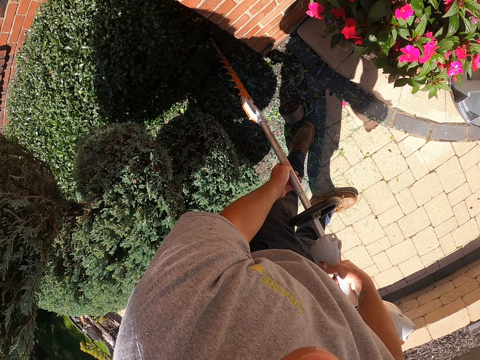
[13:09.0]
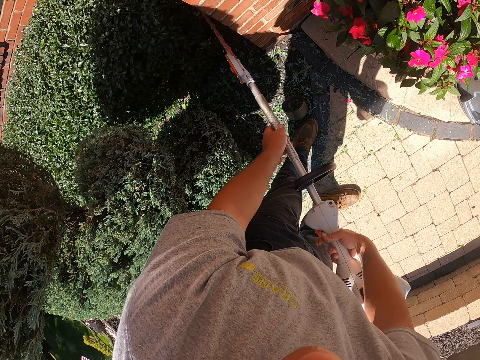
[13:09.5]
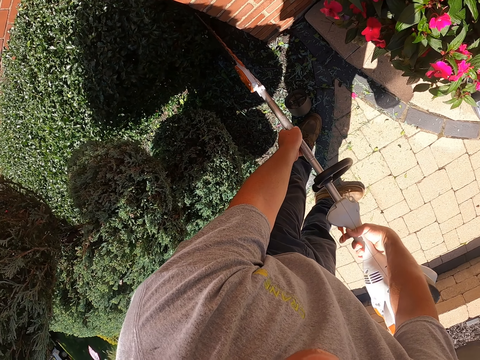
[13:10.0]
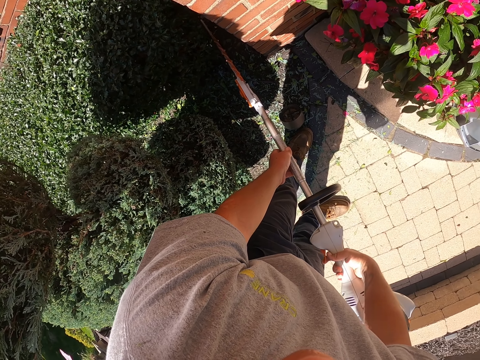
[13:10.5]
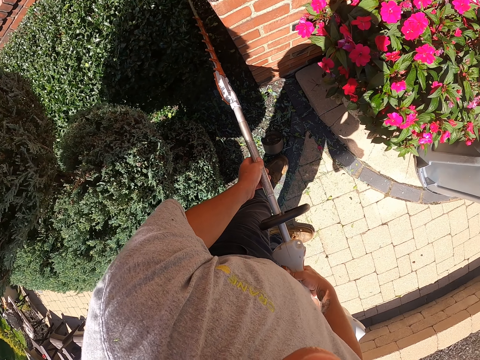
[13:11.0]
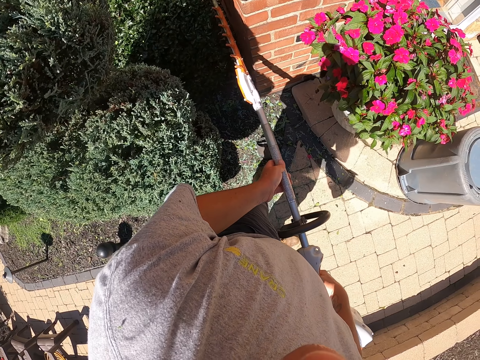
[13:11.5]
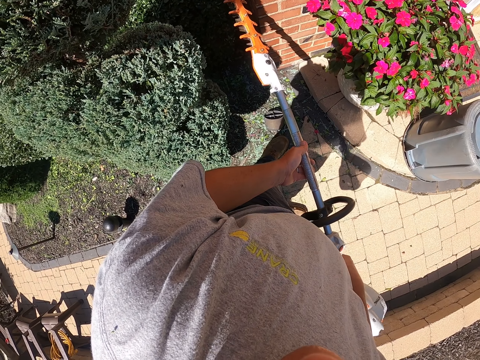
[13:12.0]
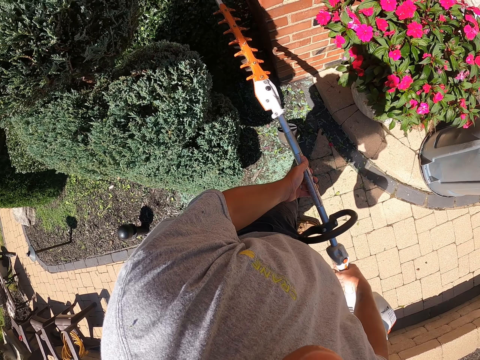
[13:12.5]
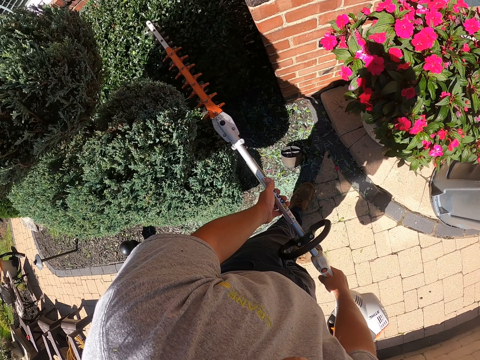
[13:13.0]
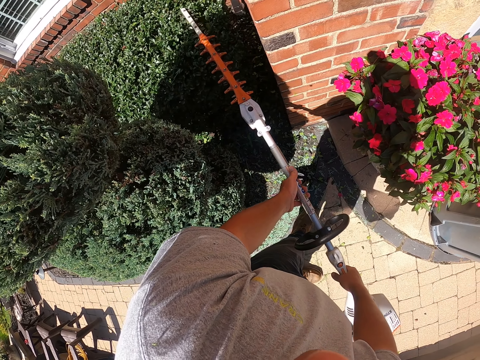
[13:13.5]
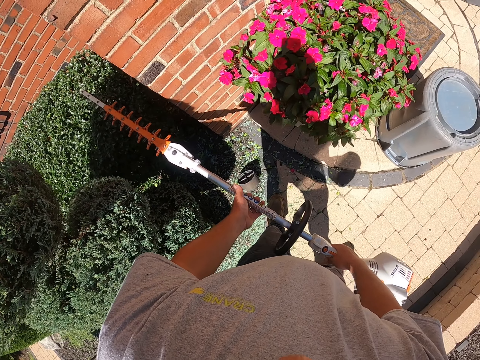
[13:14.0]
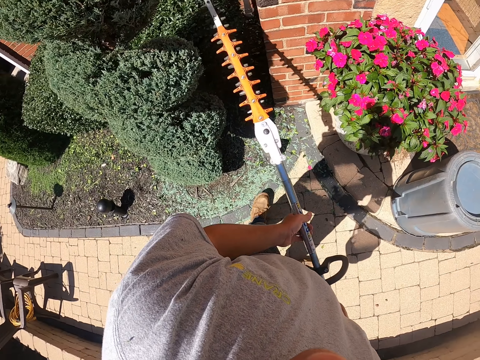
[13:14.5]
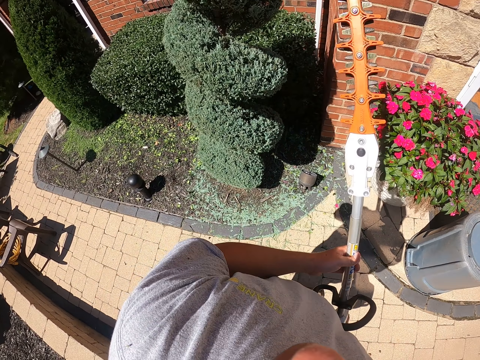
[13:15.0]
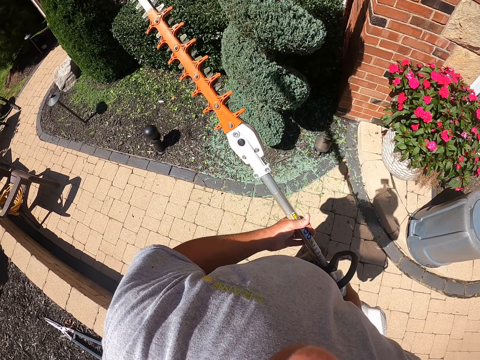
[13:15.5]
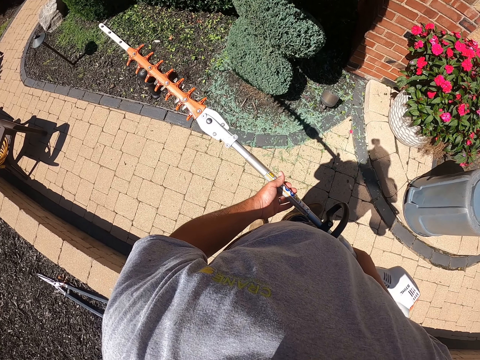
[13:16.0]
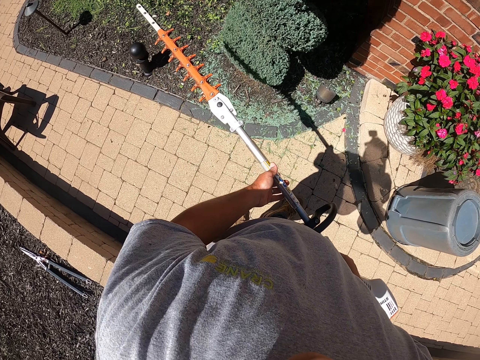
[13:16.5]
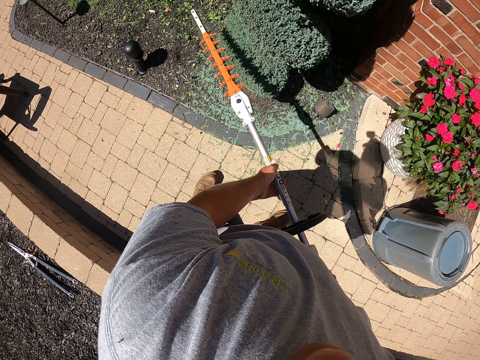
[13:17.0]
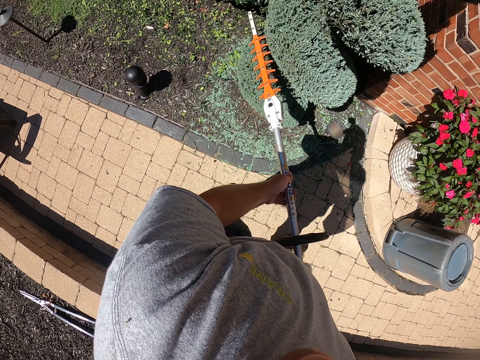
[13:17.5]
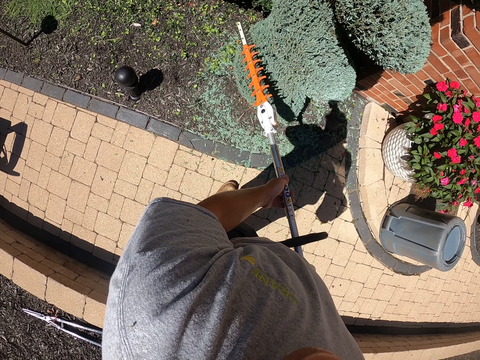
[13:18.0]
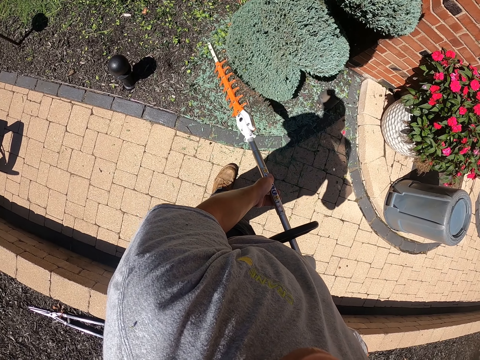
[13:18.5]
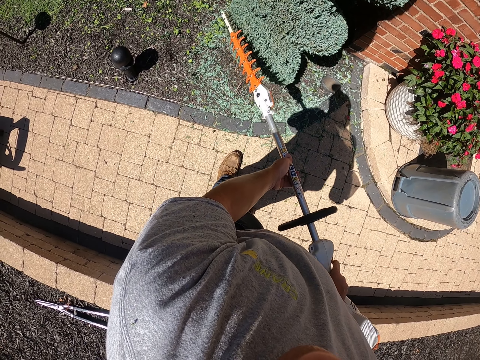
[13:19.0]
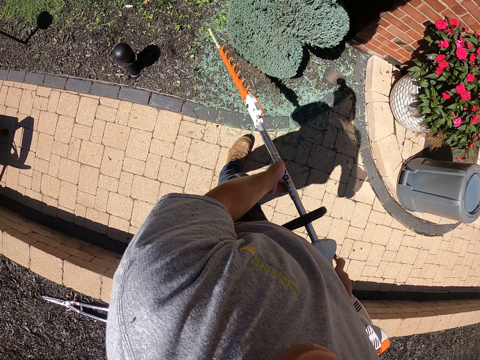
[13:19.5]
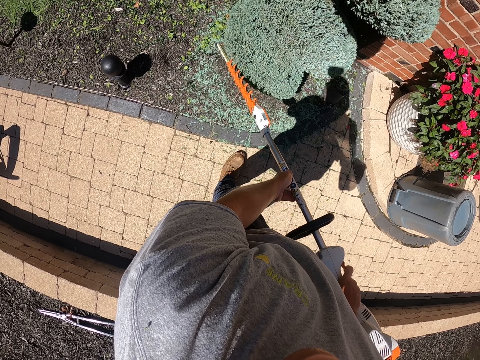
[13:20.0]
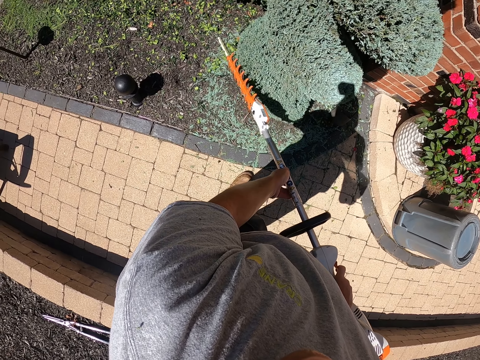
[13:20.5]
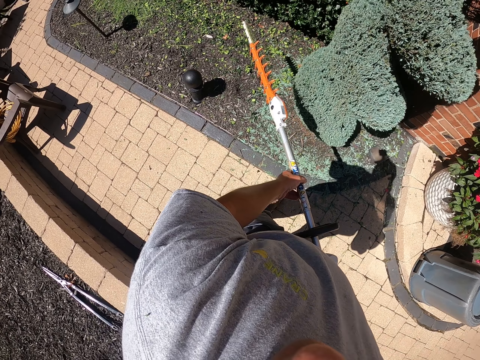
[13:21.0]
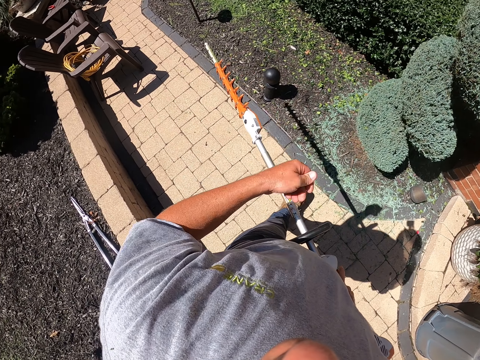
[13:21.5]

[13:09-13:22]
The camera wearer lifts the hand held garden grass trimmer. They trim the flowers using the hand held garden grass trimmer.

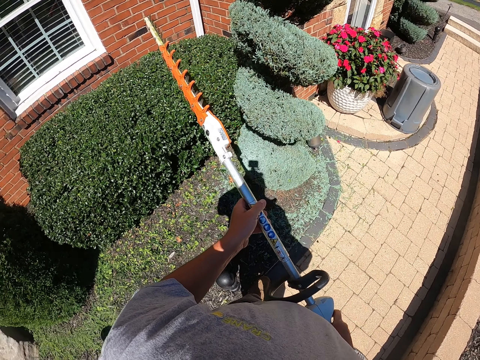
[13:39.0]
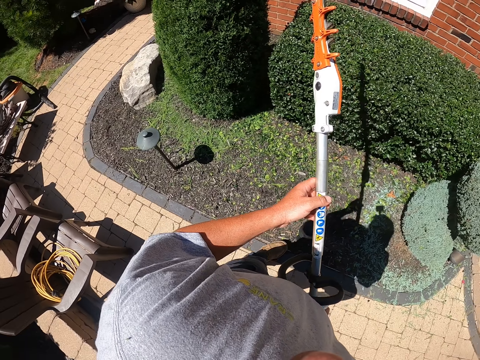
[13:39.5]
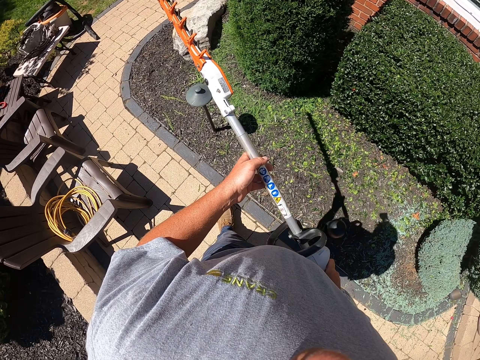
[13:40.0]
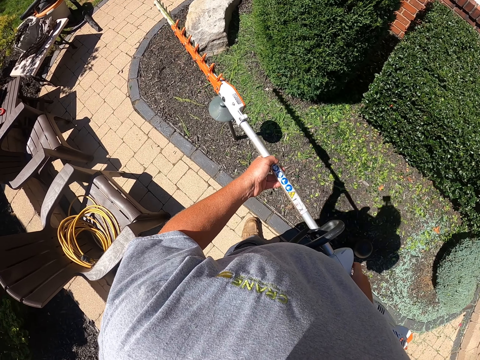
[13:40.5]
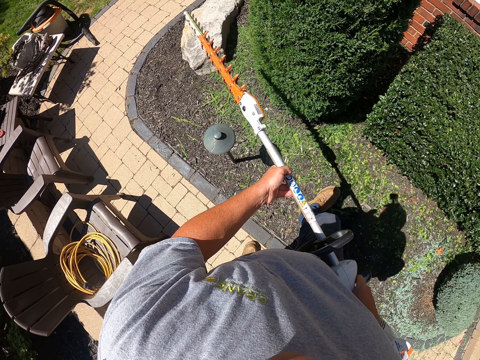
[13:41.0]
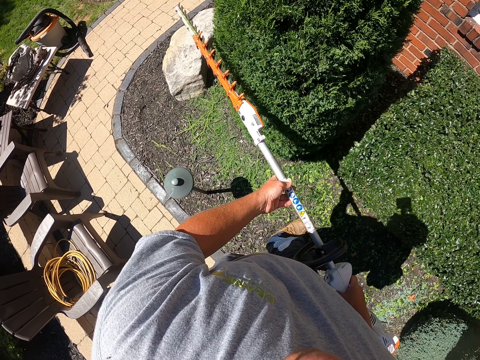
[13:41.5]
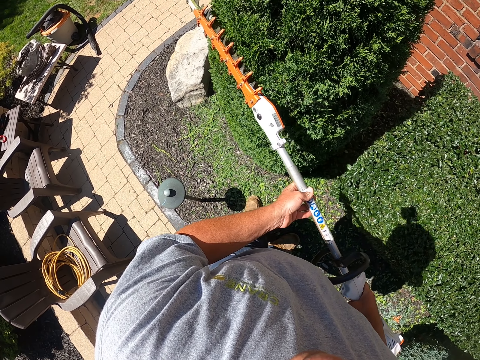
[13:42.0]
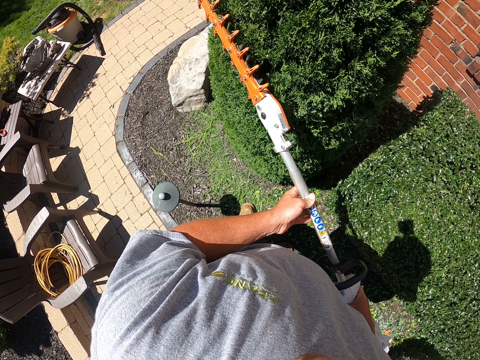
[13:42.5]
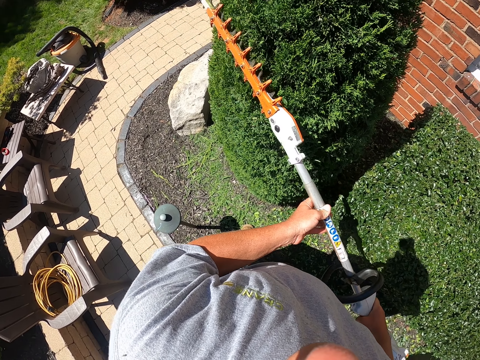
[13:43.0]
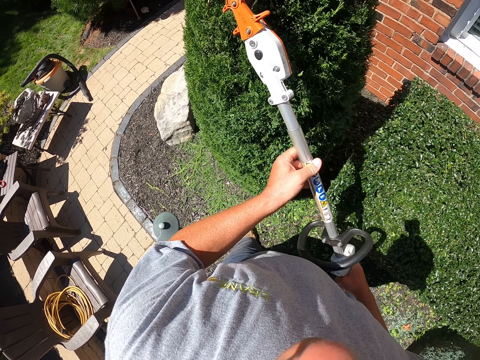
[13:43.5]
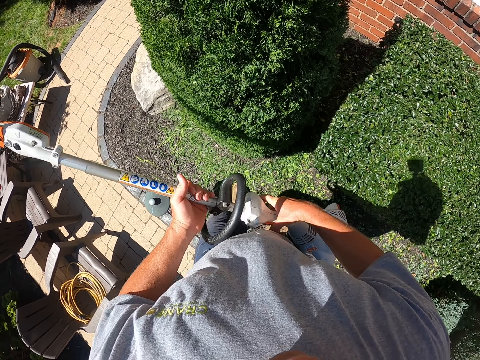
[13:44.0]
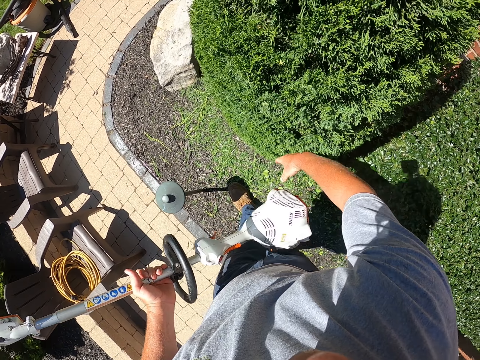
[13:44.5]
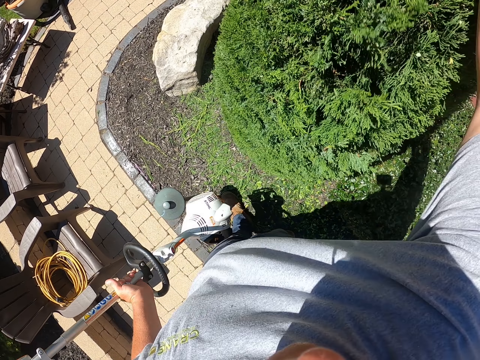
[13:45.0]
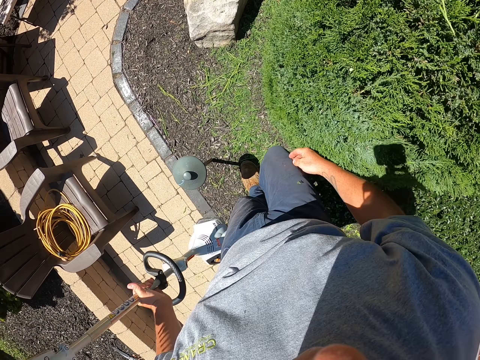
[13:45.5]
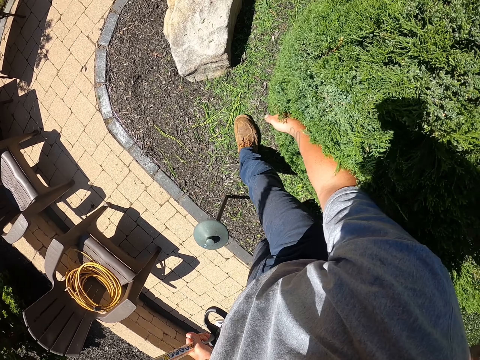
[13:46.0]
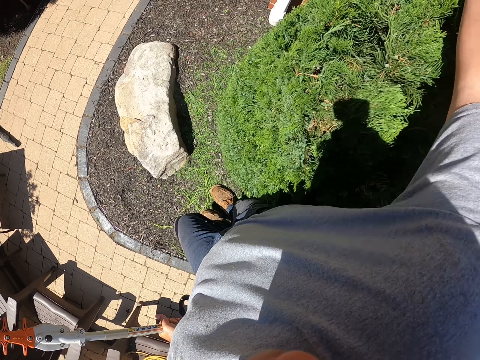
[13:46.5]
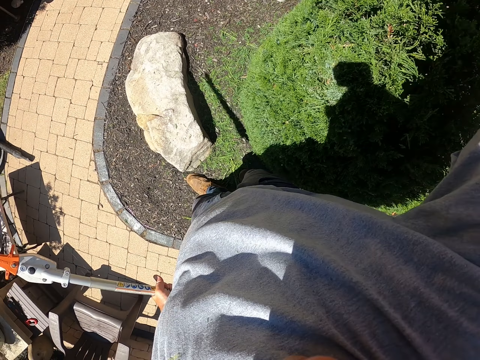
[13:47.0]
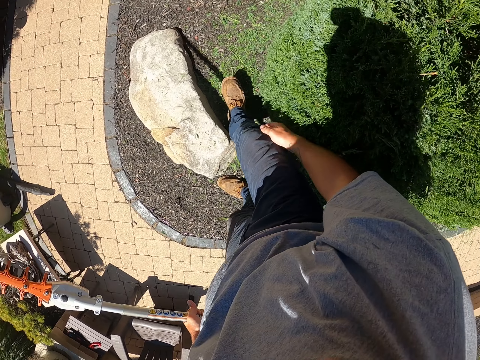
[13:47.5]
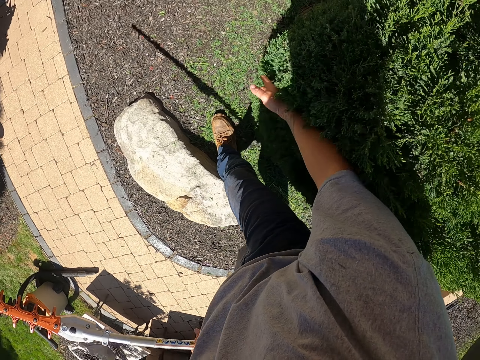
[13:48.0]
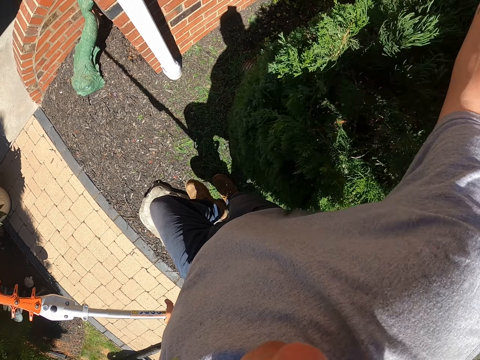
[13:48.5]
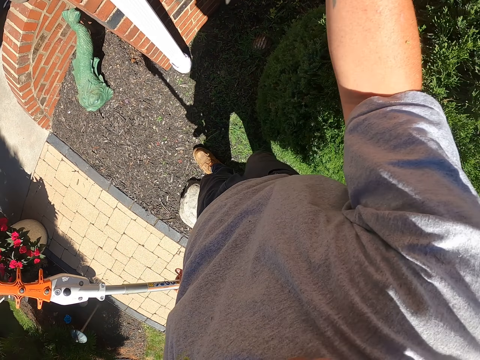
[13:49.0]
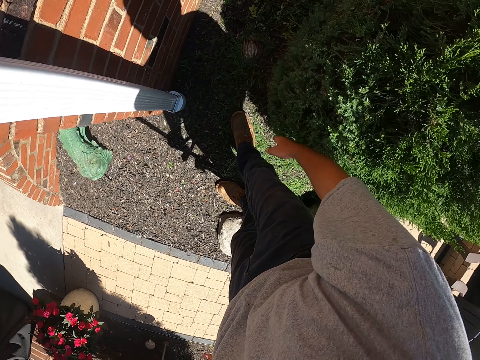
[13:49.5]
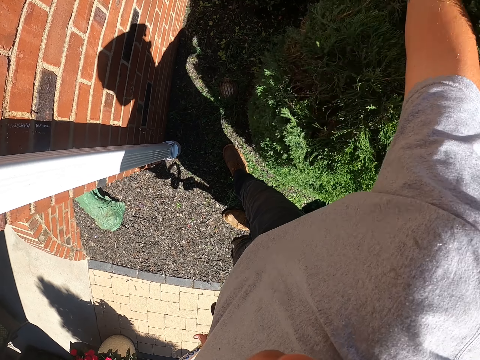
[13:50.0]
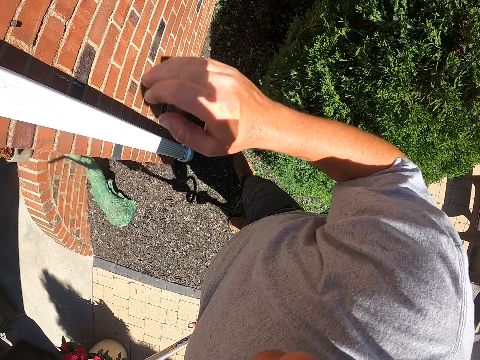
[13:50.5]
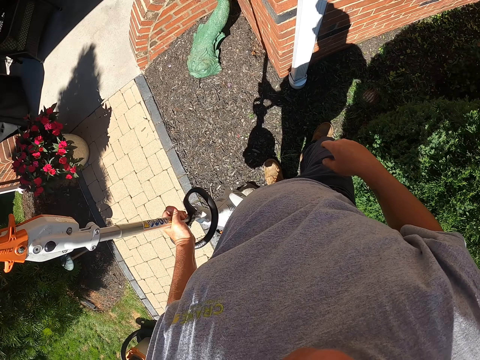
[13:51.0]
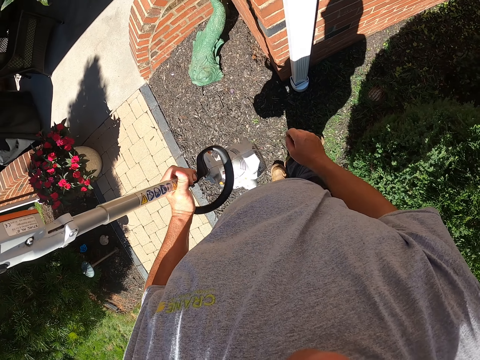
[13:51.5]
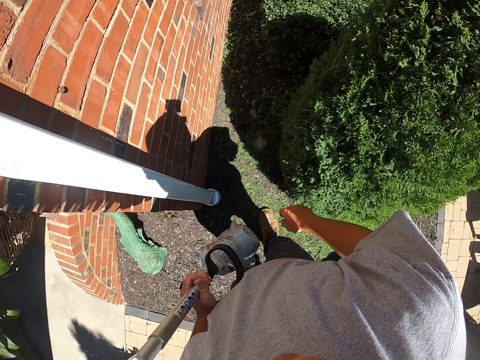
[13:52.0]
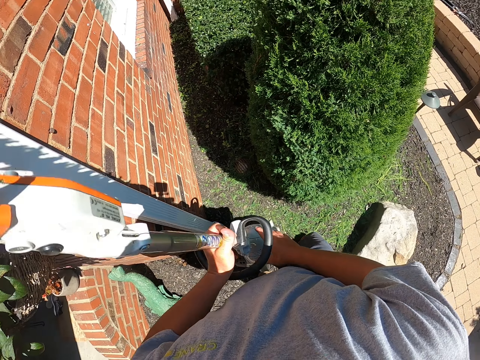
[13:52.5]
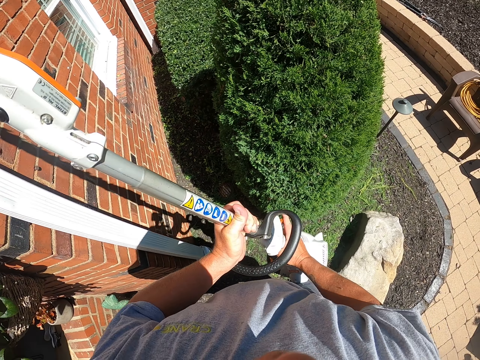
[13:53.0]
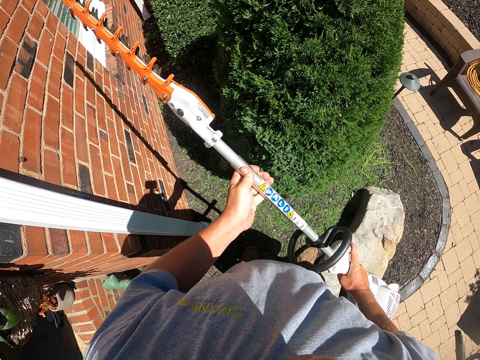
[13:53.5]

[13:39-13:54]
The camera wearer walks around the flower. They trim the flowers using a hand-held garden grass trimmer. They shake the plants with the hand. They pause to trim.
